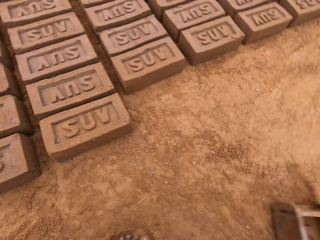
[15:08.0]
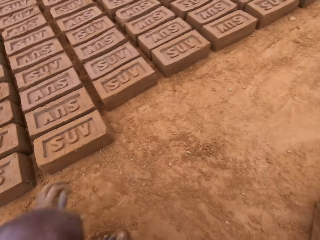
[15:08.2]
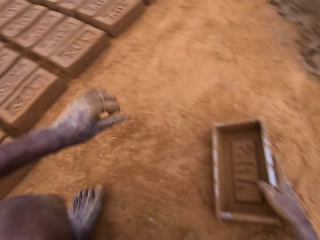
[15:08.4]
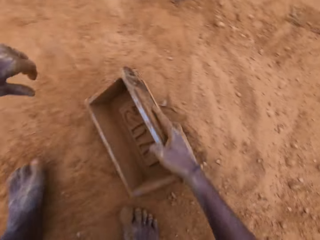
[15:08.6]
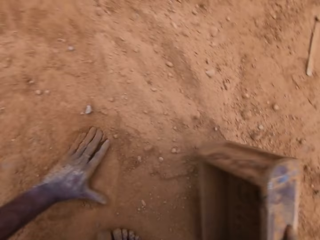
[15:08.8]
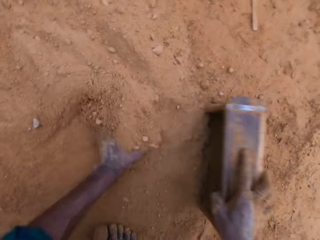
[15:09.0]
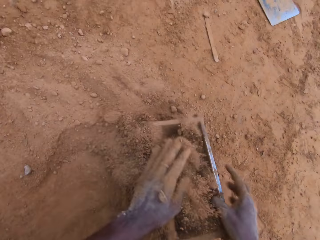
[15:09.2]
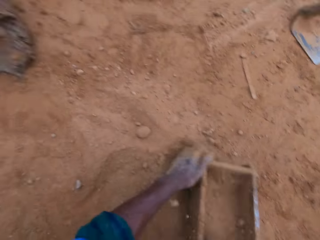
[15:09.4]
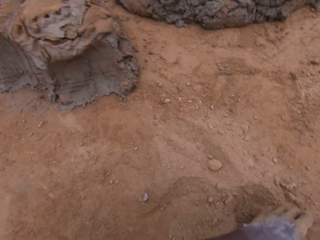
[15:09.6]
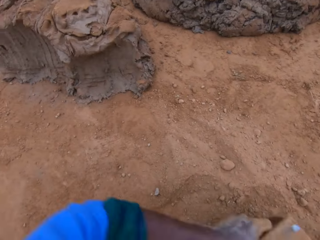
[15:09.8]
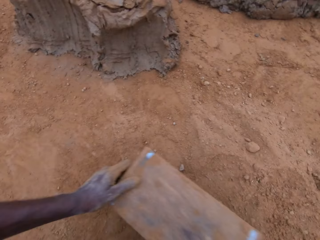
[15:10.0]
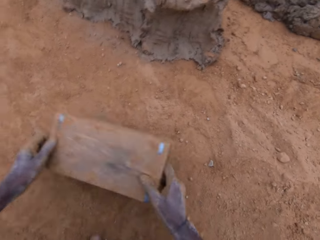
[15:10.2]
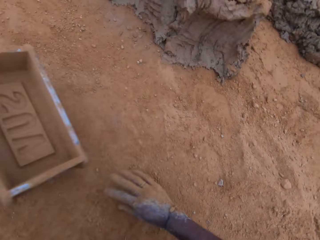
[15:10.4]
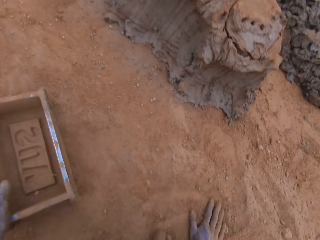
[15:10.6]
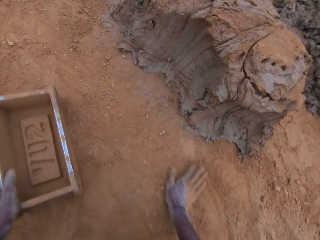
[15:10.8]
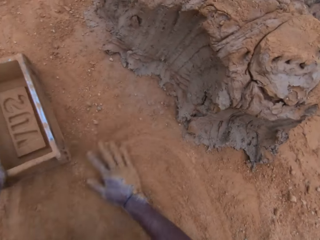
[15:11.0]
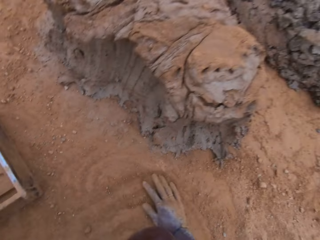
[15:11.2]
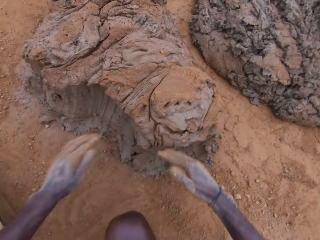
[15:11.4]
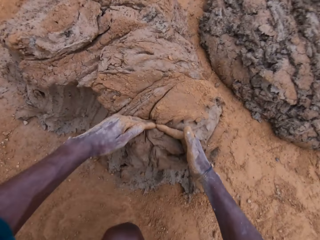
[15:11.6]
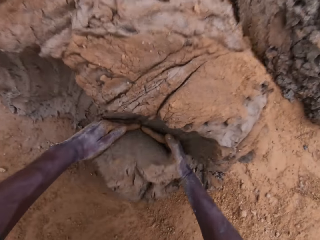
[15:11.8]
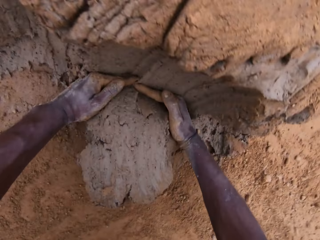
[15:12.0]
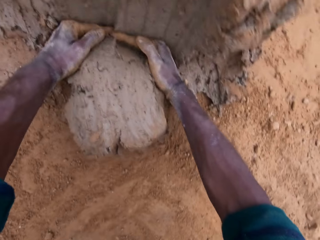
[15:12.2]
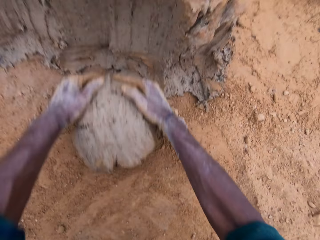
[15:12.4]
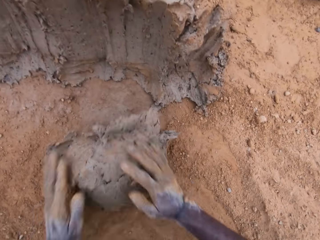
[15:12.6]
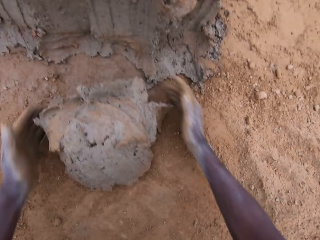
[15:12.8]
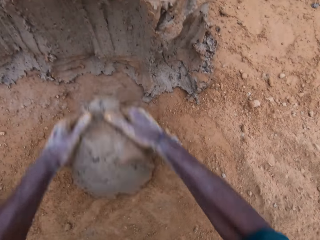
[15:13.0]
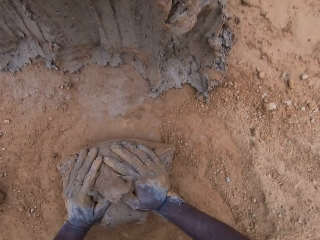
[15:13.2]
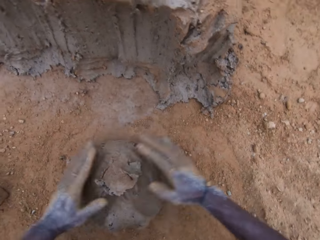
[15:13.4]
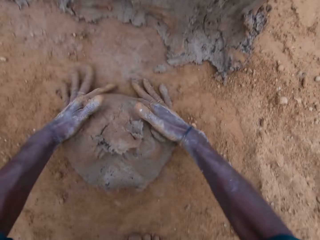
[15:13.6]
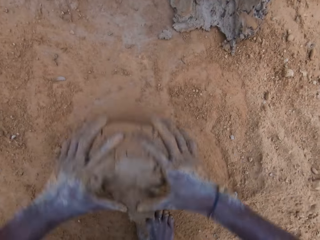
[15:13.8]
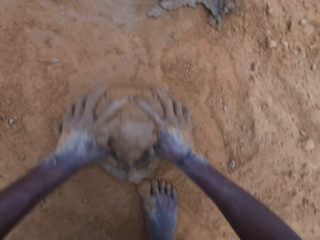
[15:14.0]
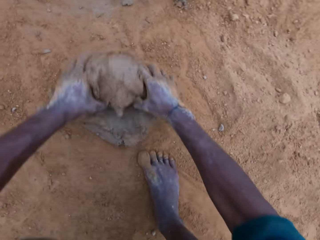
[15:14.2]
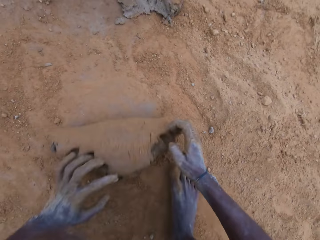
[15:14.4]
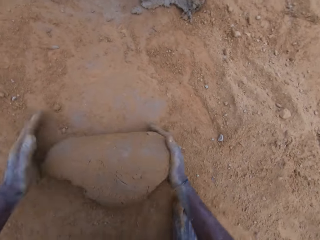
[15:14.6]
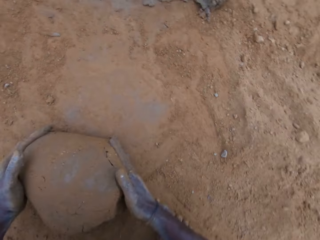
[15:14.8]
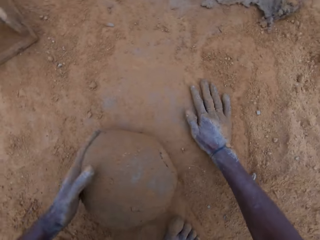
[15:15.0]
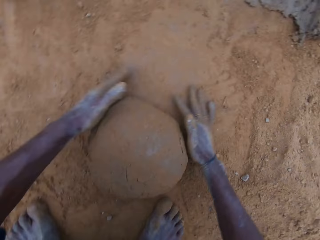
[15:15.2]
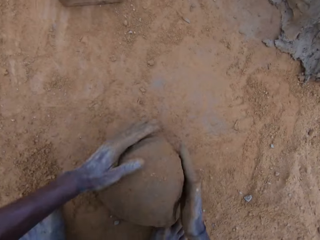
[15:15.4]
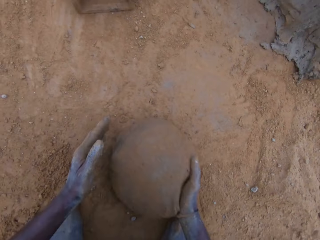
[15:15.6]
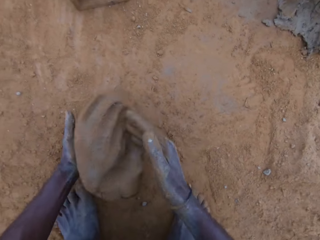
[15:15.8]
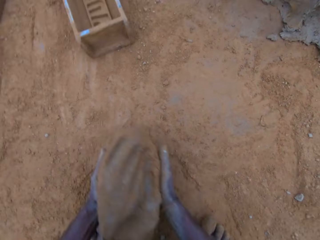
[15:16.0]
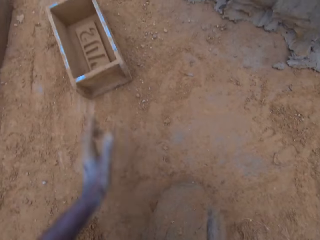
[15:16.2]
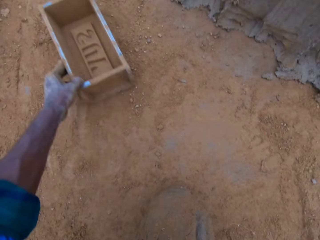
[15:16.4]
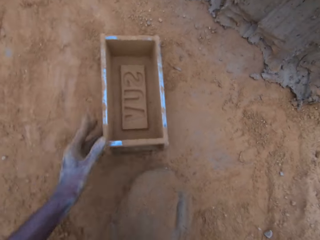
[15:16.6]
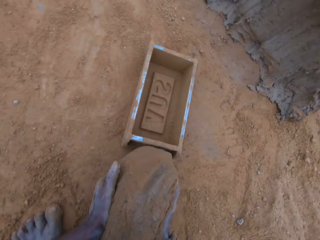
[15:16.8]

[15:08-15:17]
The camera wearer pours sand in the mold with a hand. He pours away the sand in the mold. He flips the wooden brick mold on the ground. He drops the mold on the ground. He spreads soil on the ground with a hand. He sweeps the ground with his hand. He scoops mortar with his hands. He cuts a clay mixture with hands. He mixes the mortar on the ground. He molds the clay mixture with hands.

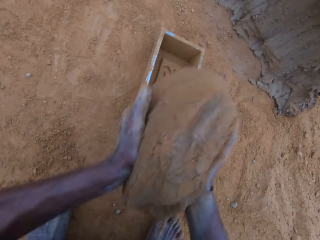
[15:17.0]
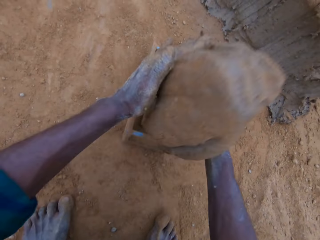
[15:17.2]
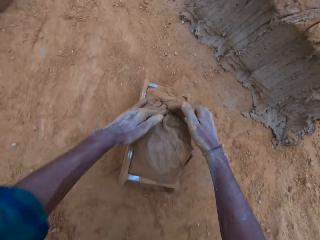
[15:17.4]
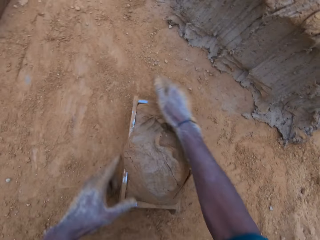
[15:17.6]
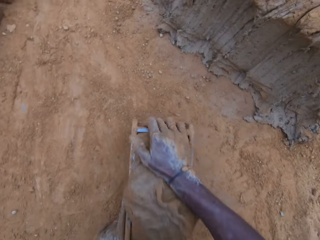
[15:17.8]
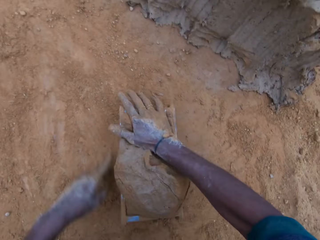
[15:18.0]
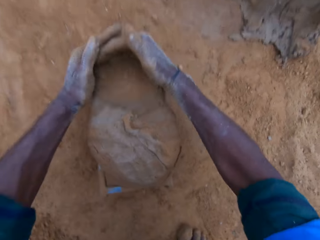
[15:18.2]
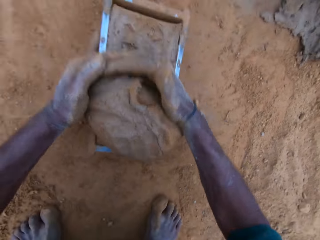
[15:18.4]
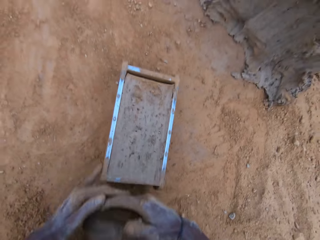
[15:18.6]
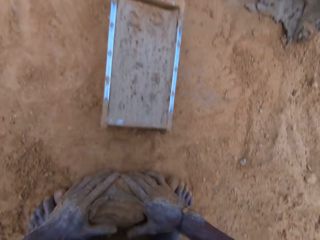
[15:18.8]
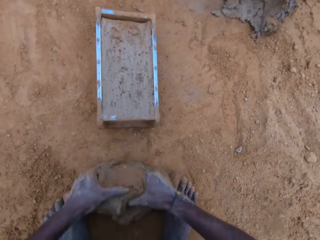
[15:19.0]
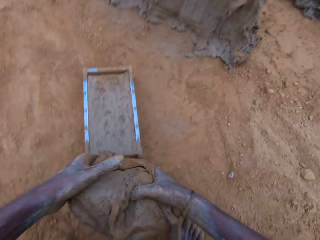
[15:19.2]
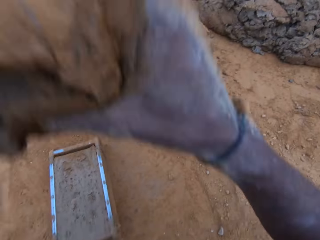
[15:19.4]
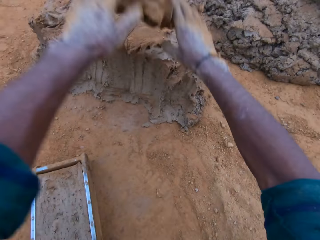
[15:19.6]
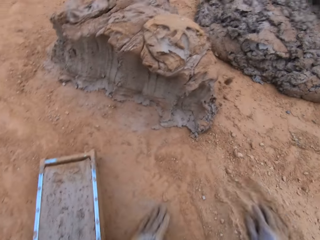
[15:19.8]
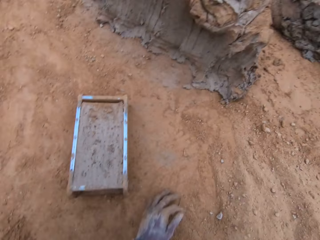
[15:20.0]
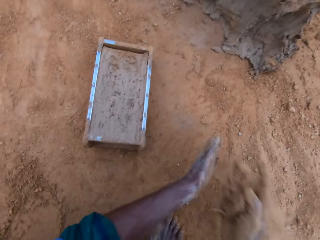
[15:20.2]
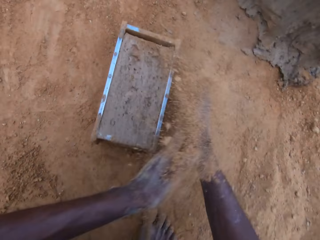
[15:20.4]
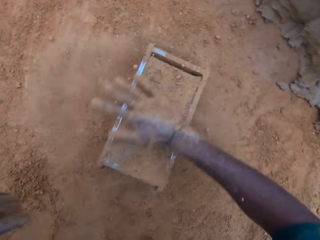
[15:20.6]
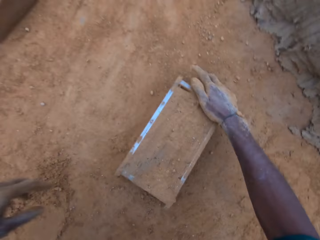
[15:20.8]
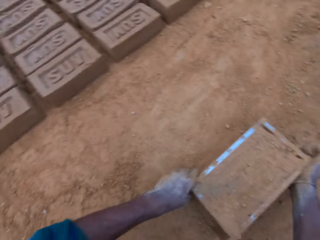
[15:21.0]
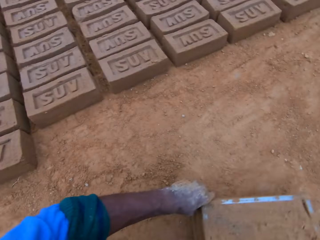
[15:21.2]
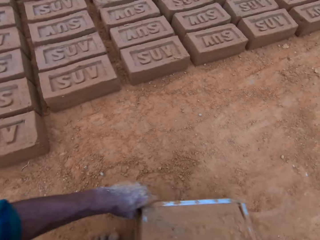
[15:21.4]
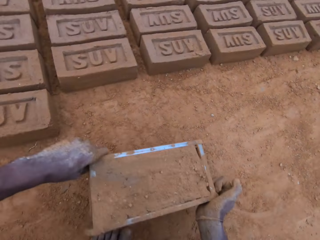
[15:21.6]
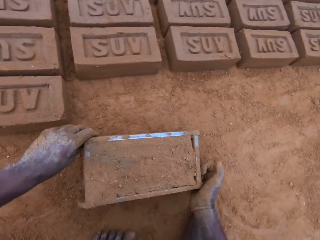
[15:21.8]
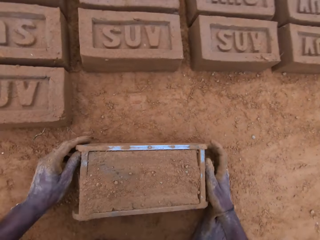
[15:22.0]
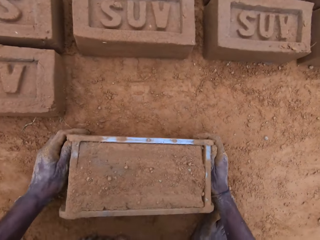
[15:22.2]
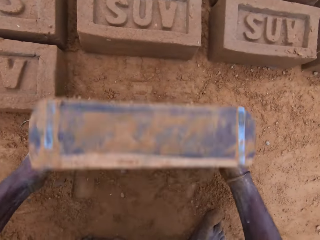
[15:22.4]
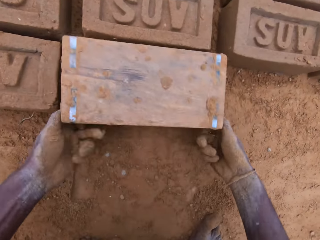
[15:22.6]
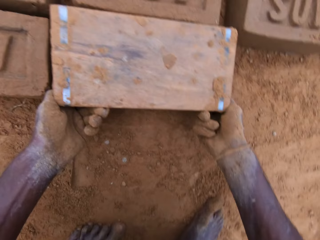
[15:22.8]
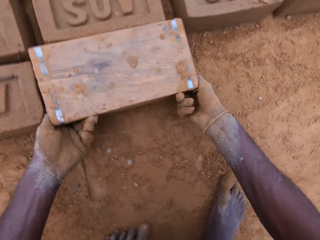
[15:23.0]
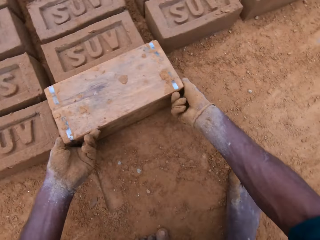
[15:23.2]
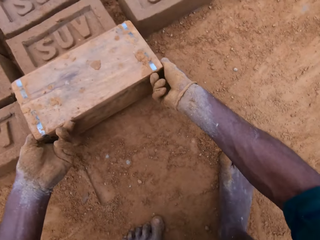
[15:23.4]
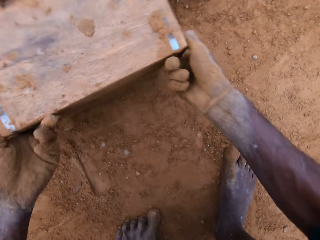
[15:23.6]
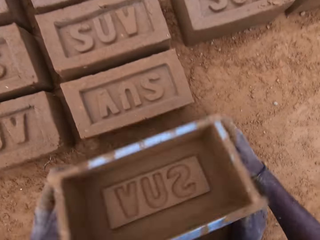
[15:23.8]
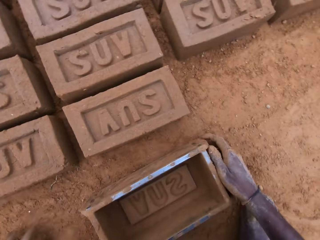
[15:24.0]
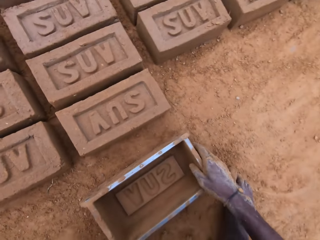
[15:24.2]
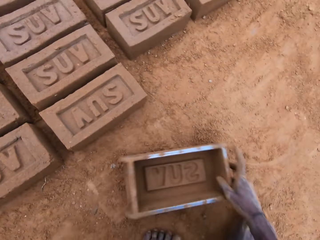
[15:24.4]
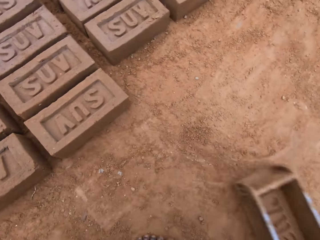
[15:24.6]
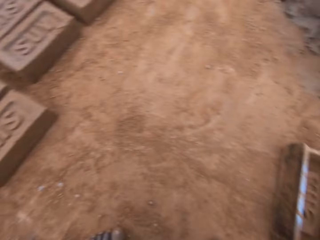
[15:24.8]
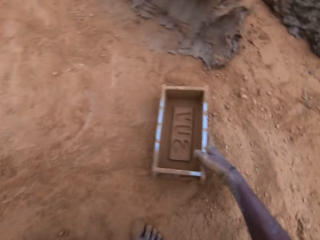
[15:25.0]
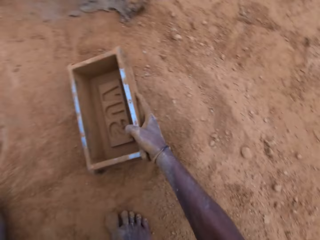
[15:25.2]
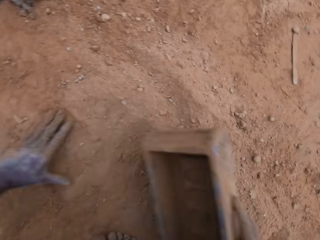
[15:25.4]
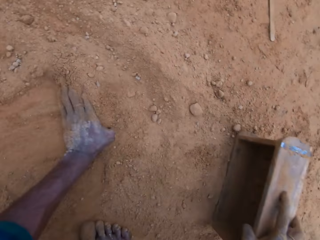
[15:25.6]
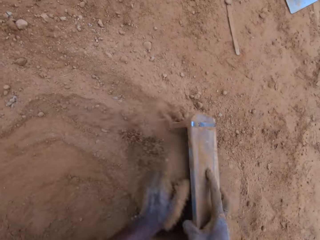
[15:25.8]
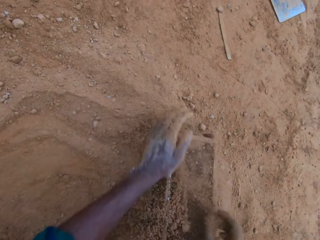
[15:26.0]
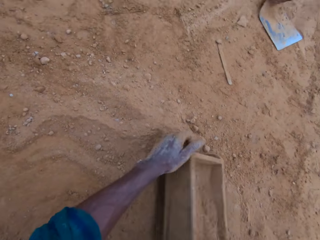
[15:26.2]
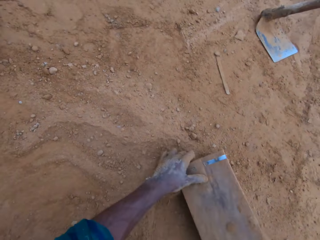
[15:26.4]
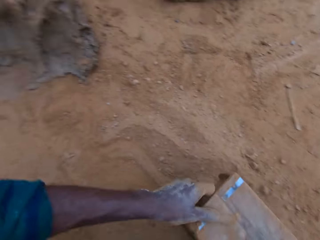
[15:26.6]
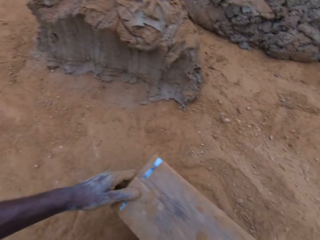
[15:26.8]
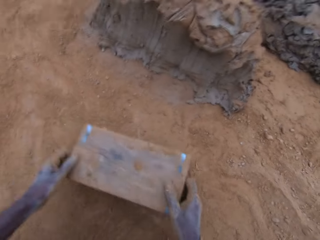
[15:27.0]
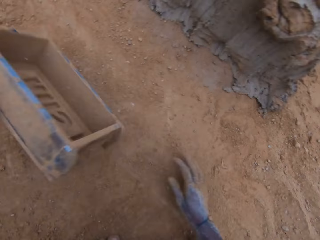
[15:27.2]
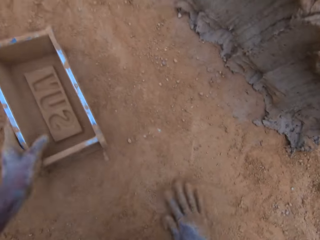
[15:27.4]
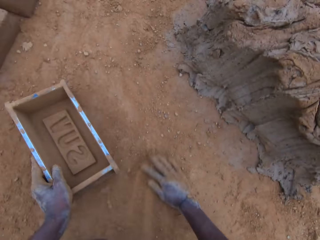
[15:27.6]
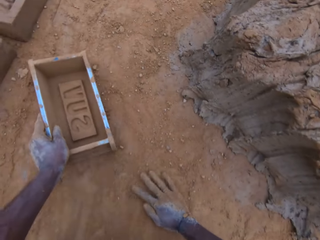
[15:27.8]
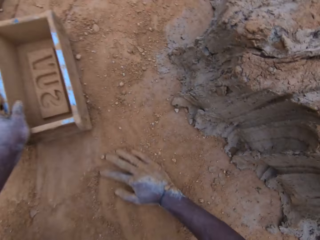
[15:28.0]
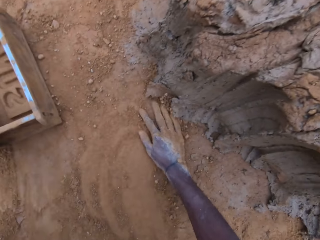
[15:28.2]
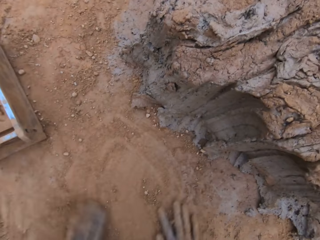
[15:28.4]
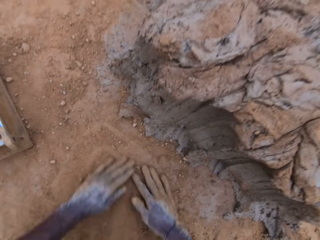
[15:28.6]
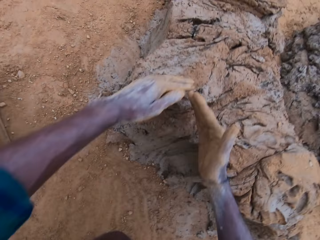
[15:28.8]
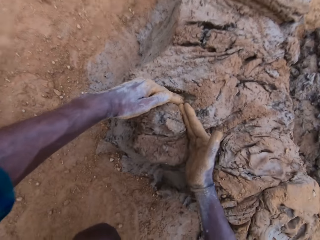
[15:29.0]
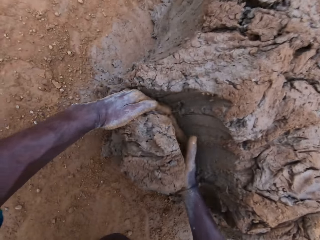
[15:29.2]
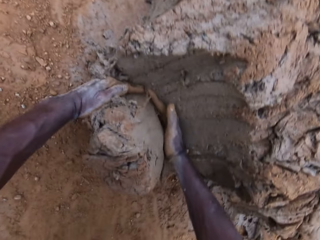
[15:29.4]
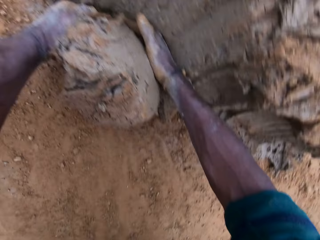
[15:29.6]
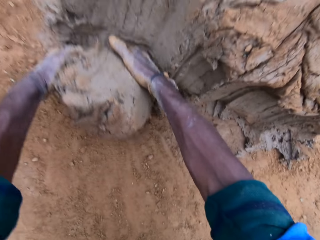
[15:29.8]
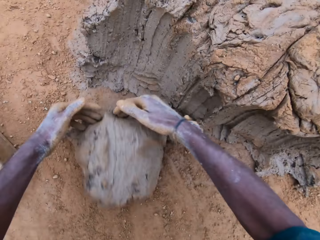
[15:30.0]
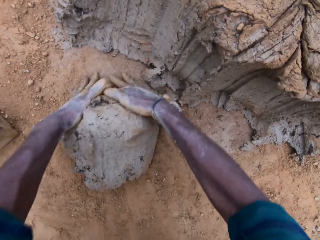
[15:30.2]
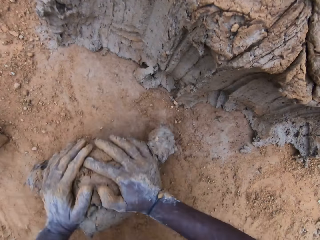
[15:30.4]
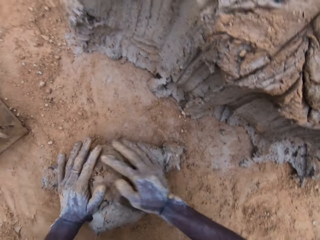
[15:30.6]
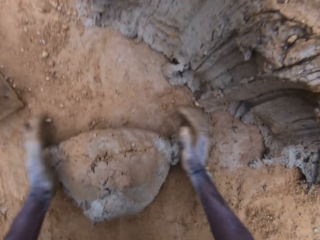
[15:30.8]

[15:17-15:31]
The camera wearer pulls the mold closer on the ground. He carries the mortar from the ground. He drops the mortar in the mold. He levels the mortar in the mold with his hands. He scoops a clay mixture from the wooden brick mold. He takes the excess mortar on the ground. He throws the excess mortar. He puts down the clay mixture on the ground. He rubs sand on the mold. He spreads soil on the clay mixture on the wooden brick mold. He picks up the wooden brick mold from the ground. He moves the mold. He turns the mold upside down. He puts down the clay mixture from the wooden brick mold on the ground. He retrieves the mold. He puts down the wooden brick mold on the ground. He moves the wooden brick mold on the ground. He fills the mold with sand. He pours away the sand in the mold. He flips the wooden brick mold on the ground. He puts down the wooden brick mold on the ground. He sweeps the ground with his hand. He spreads soil on the ground with hands. He scoops mortar with his hands. He cuts the clay mixture with hands.
